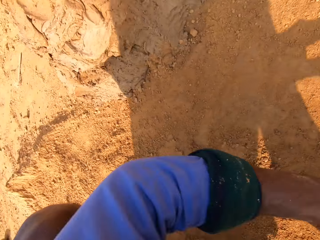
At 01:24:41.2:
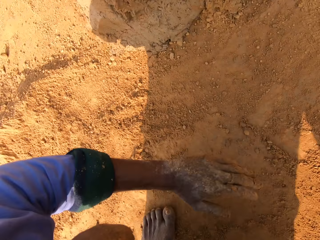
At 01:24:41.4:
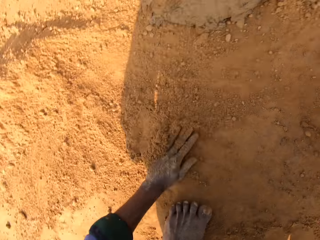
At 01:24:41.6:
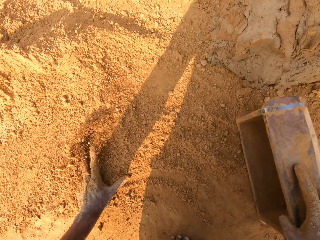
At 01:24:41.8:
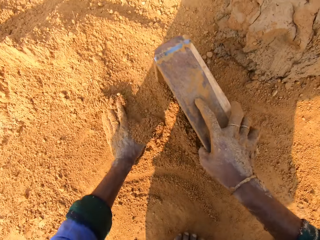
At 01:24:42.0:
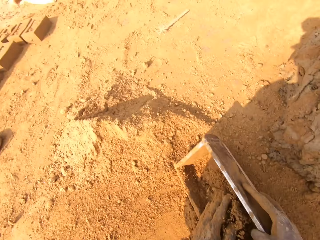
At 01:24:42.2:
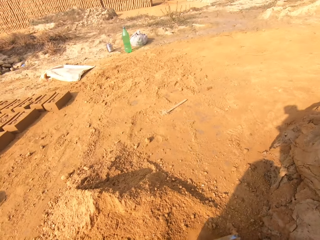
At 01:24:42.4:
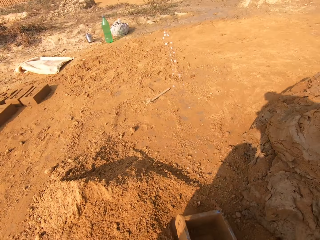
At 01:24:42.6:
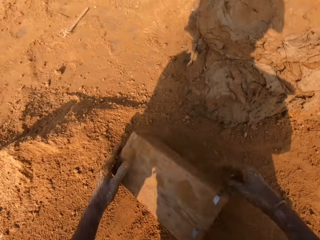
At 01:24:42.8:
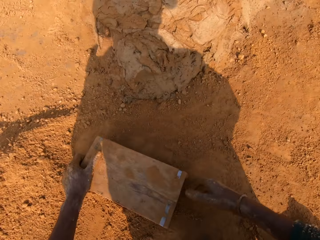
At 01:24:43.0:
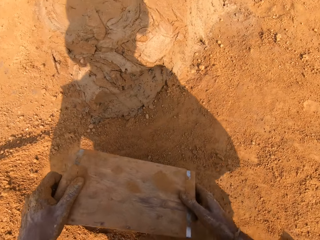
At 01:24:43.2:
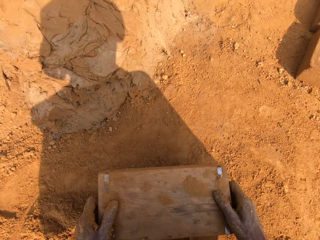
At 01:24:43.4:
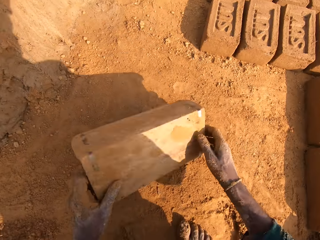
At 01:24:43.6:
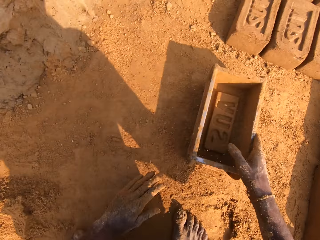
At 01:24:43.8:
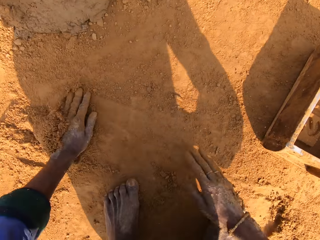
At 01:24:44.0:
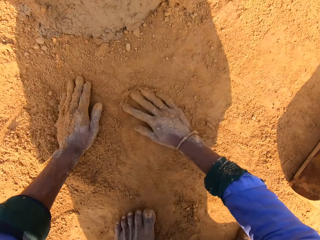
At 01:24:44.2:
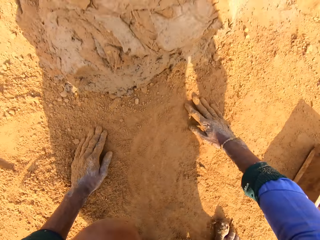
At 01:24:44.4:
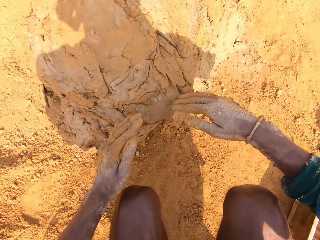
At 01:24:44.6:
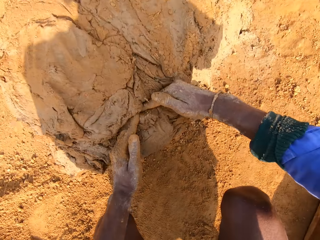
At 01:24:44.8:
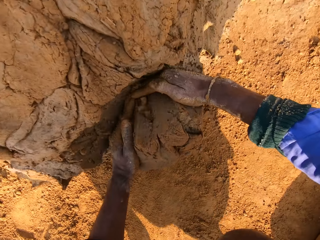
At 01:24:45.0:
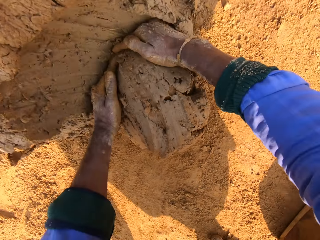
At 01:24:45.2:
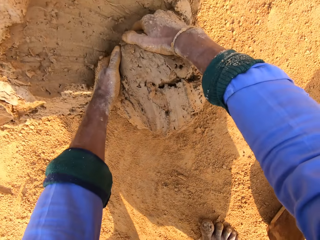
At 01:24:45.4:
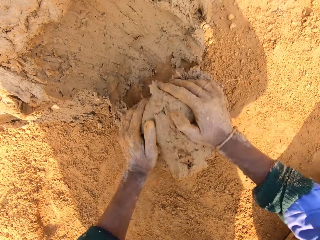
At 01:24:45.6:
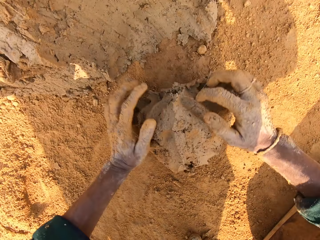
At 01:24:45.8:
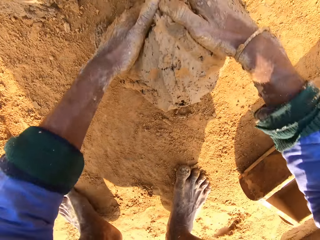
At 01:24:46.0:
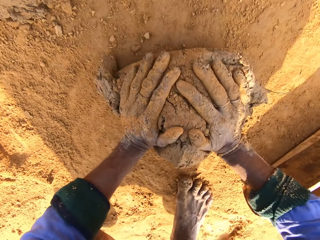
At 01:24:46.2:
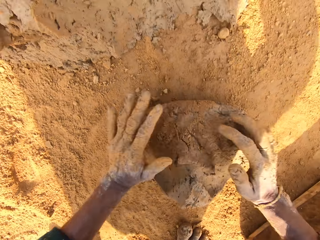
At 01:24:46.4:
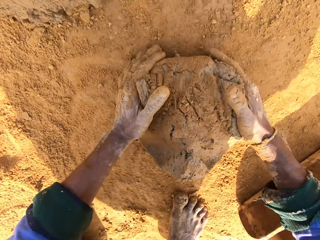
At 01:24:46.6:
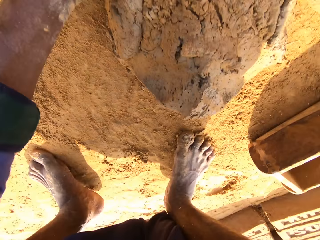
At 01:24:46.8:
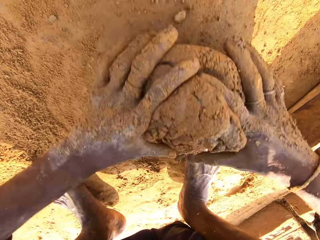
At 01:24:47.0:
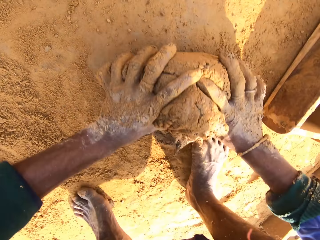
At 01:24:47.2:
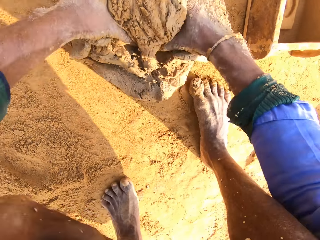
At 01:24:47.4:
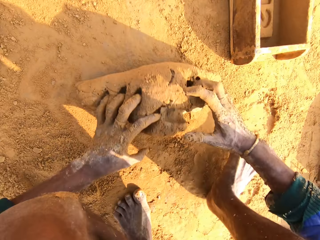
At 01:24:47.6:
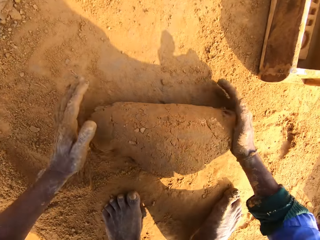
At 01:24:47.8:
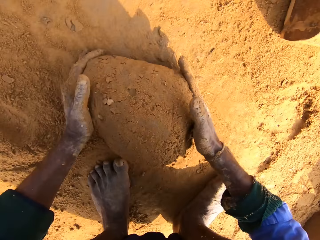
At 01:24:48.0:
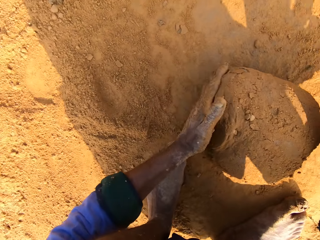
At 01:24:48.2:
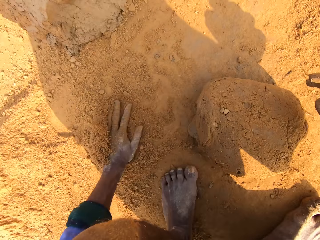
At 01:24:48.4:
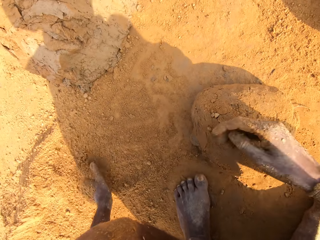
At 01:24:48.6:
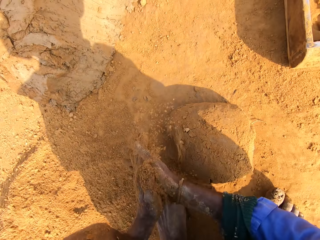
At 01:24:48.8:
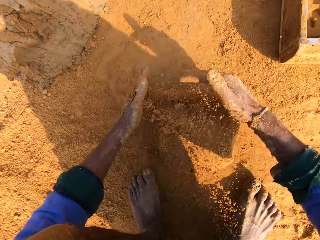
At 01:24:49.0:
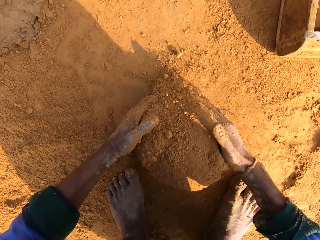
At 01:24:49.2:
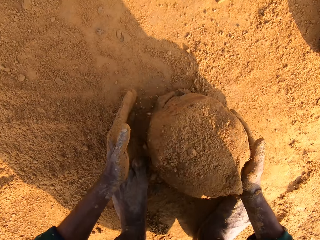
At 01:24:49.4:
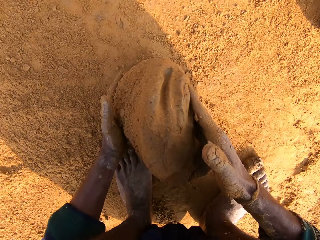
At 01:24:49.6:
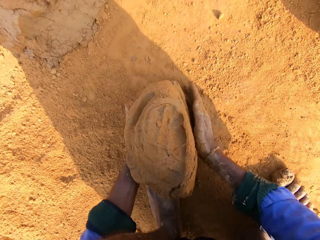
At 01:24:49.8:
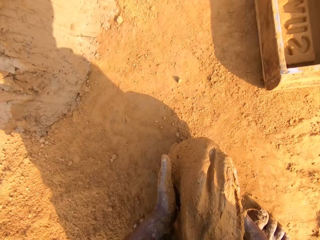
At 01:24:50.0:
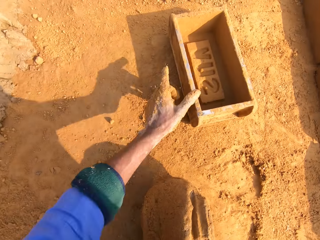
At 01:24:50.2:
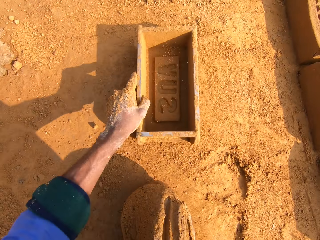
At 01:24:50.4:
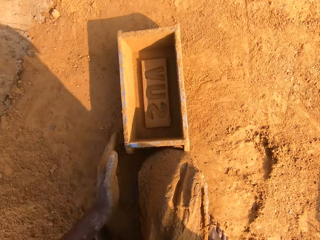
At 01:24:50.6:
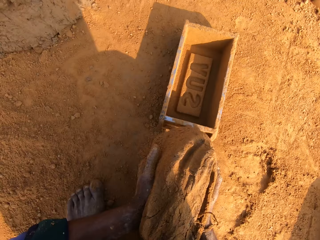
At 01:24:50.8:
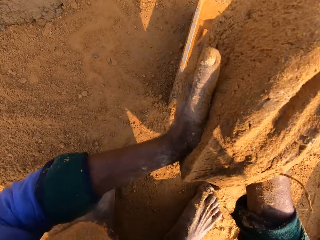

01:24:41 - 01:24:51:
The camera wearer dries the brick mold with soil. They pick a handful of clay. They cut the clay soil with the hand. They roll the handful of clay in the soil.

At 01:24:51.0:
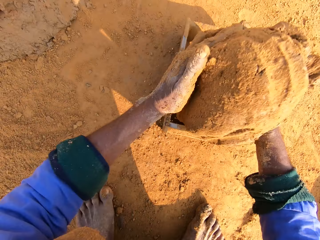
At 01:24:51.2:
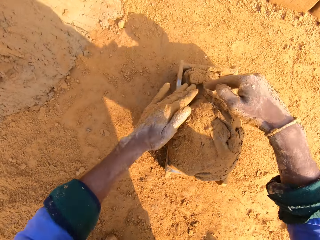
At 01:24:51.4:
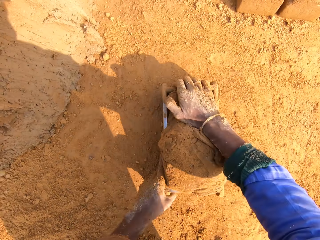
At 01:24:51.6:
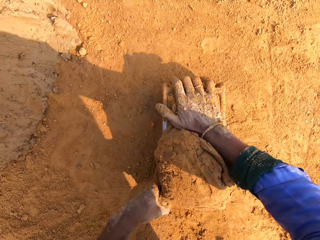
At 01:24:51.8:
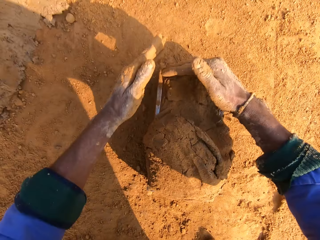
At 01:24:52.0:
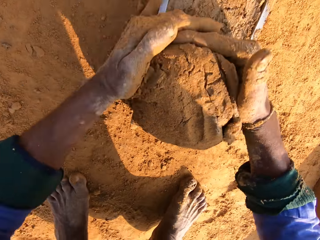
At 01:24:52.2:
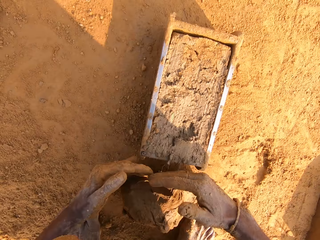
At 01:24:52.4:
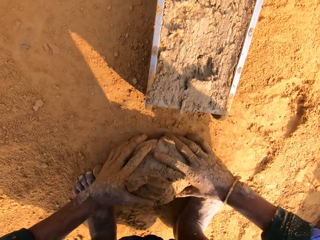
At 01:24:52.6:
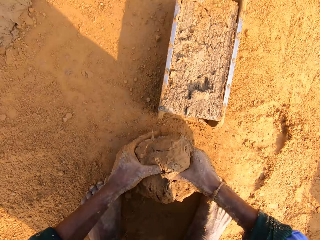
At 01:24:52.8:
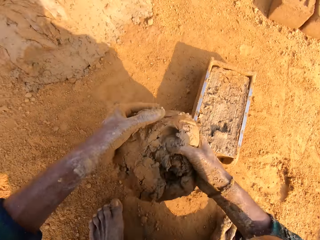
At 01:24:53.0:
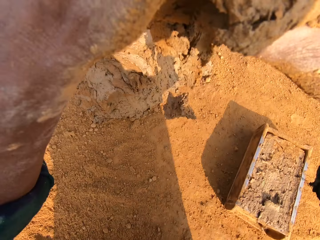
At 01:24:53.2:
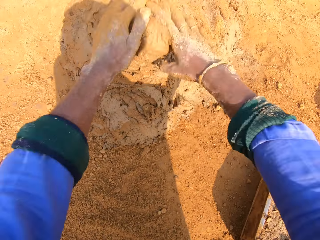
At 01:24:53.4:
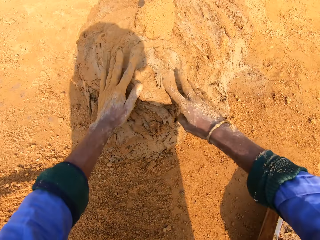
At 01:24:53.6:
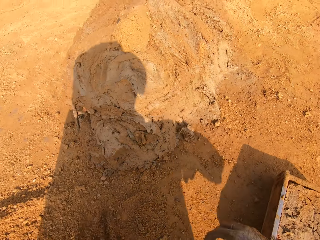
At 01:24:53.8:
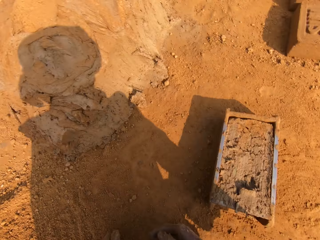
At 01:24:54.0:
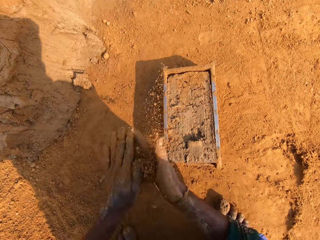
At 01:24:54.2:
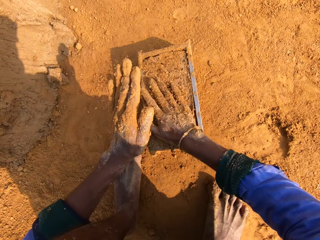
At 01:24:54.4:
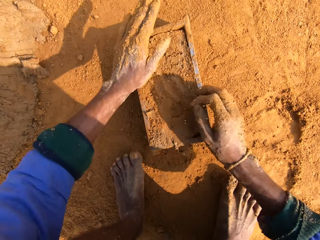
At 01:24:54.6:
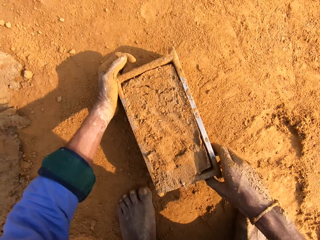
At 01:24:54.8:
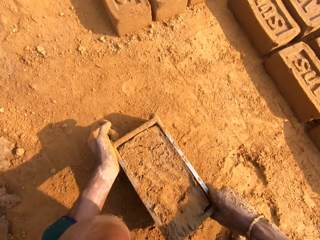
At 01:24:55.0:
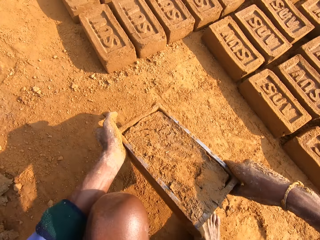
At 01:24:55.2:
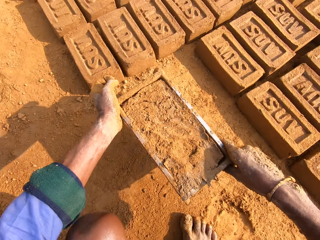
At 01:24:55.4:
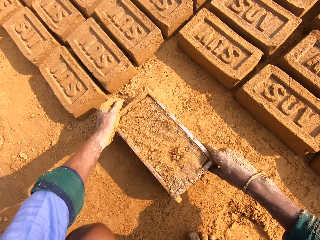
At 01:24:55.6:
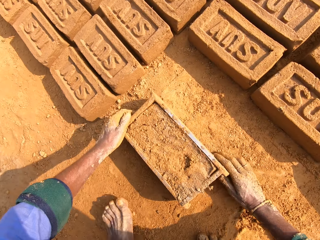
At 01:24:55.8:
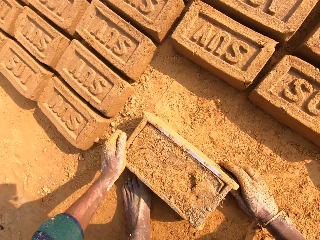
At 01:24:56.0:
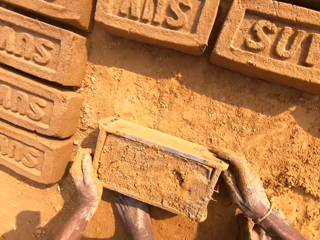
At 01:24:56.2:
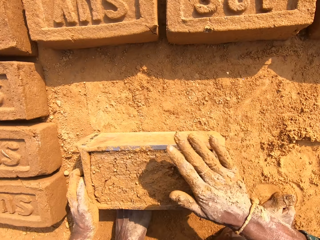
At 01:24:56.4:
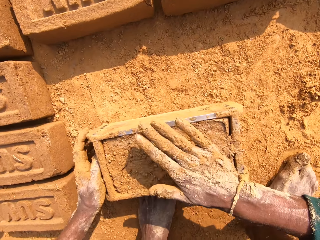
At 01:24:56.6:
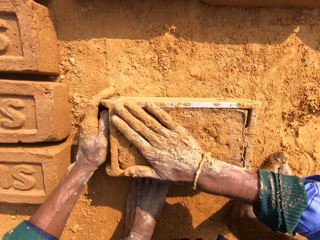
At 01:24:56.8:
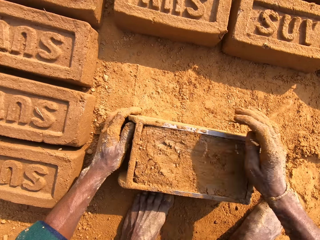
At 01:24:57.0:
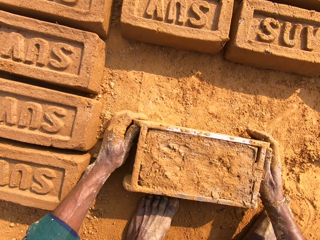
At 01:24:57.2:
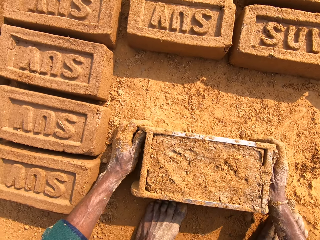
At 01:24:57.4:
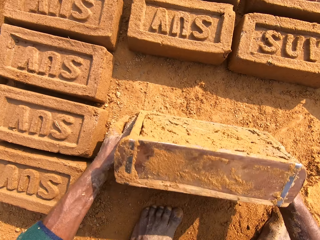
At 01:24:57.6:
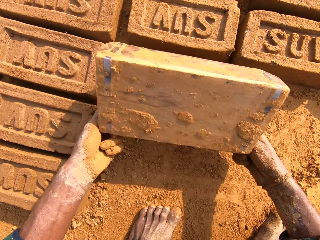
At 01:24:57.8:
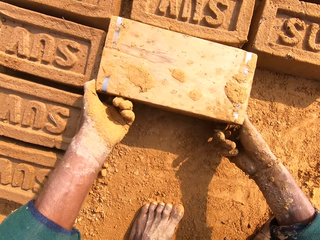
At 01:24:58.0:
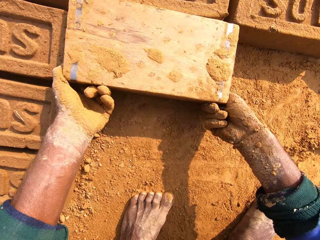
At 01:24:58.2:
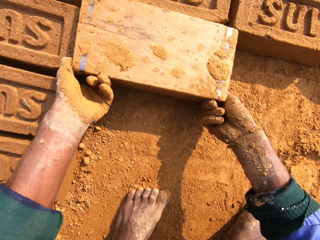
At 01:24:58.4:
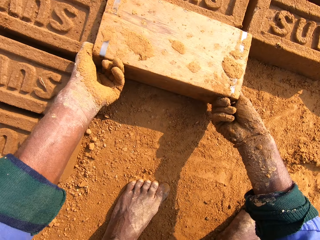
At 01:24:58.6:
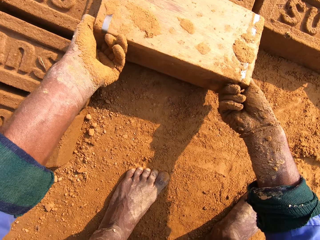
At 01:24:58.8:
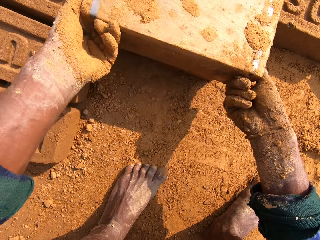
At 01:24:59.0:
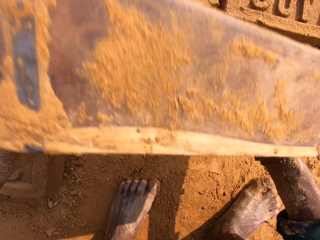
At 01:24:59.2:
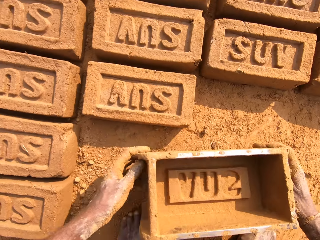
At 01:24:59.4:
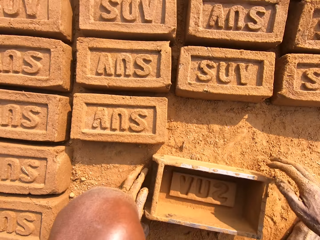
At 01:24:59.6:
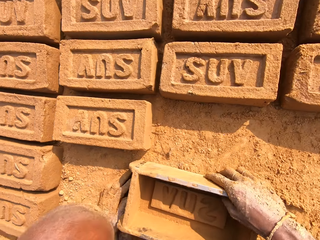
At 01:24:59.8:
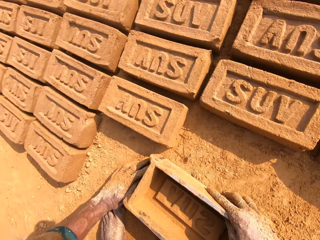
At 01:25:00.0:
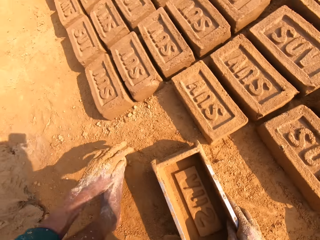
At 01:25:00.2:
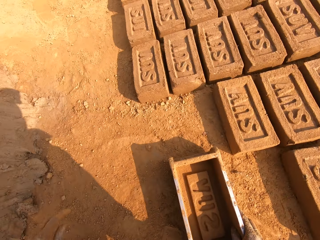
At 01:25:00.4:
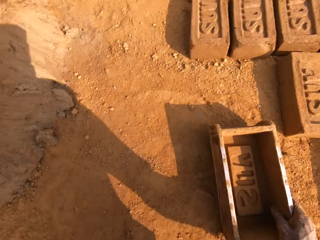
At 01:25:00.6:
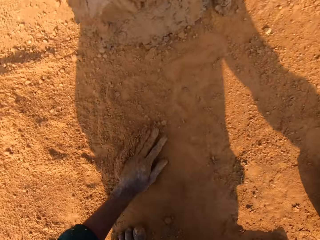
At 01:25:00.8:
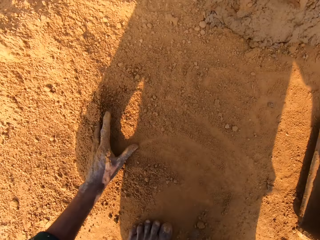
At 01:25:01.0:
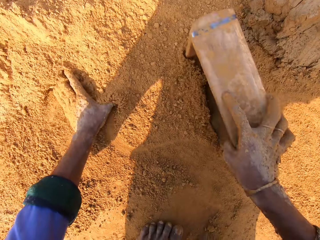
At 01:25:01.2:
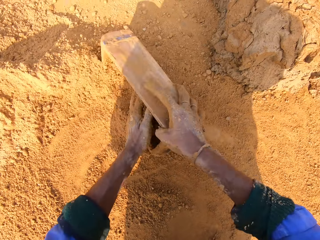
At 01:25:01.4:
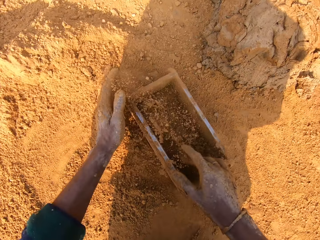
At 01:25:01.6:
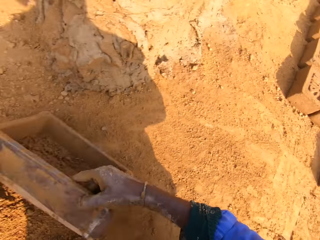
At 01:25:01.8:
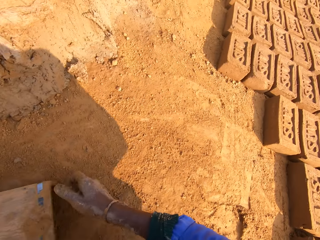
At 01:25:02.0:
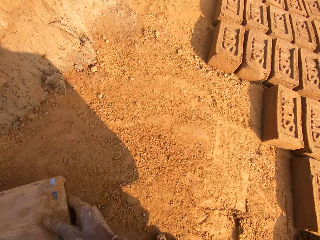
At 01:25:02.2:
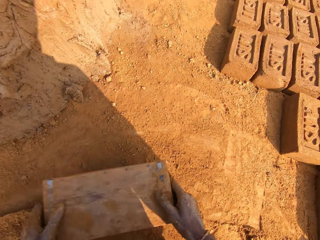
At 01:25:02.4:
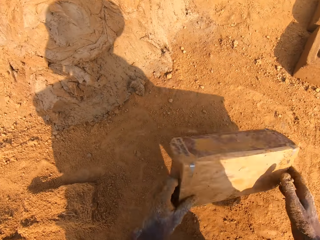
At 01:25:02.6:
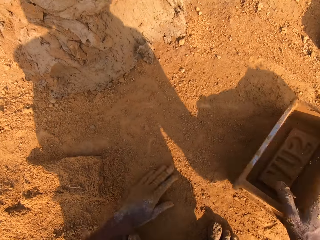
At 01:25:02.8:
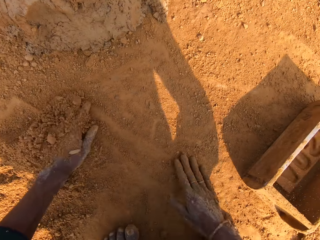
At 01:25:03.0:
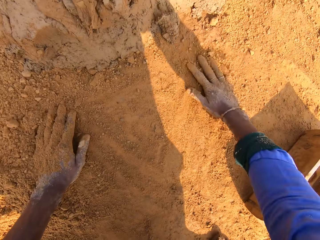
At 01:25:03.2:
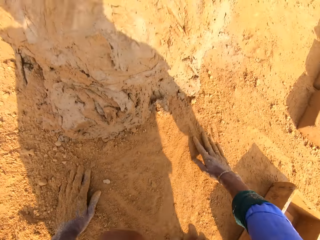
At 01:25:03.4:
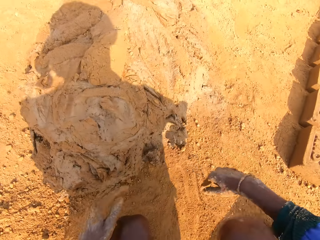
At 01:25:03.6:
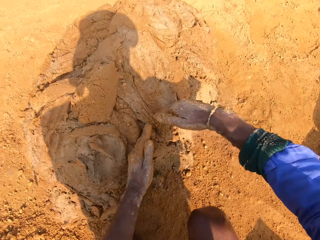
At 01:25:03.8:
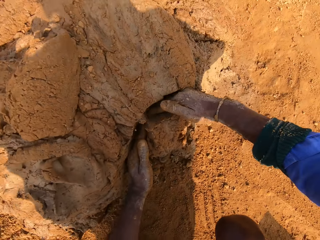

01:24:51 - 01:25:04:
The camera wearer puts a handful of clay in the brick mold. They remove the excess clay from the brick mold. They put the excess clay to the pile. They pour soil on the brick mold. They pick the brick mold. They put the brick mold down. They put the brick down. They cut the clay soil with the hand. They dry the brick mold with soil.
